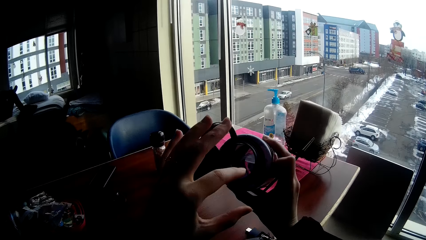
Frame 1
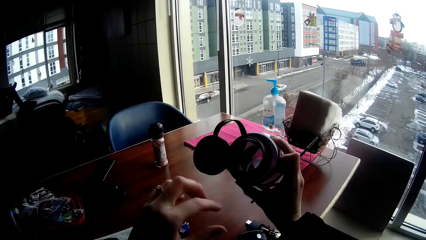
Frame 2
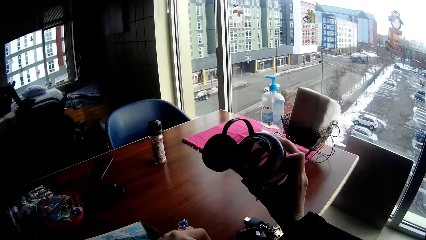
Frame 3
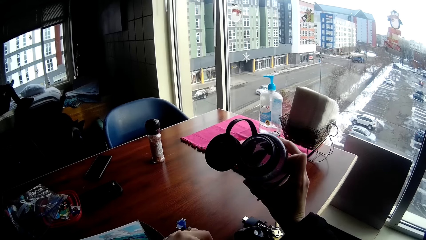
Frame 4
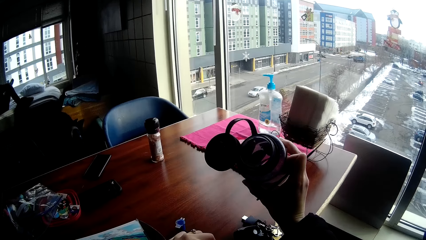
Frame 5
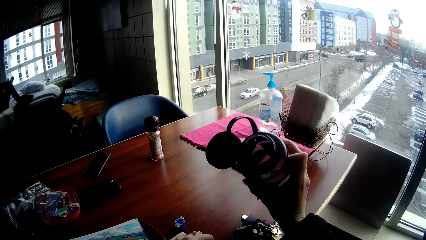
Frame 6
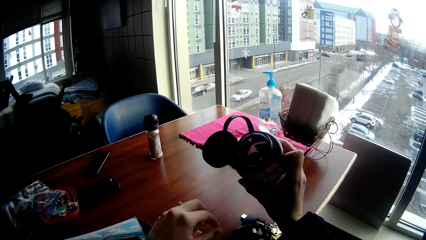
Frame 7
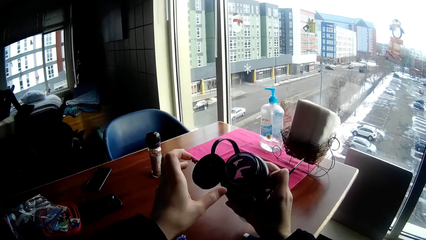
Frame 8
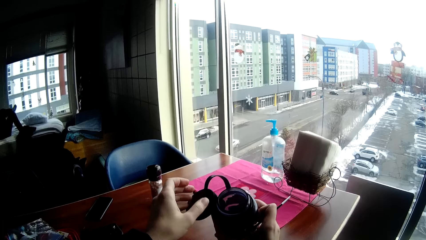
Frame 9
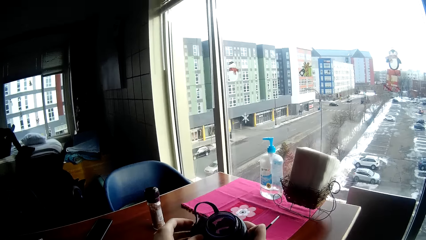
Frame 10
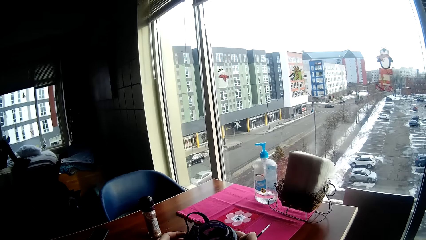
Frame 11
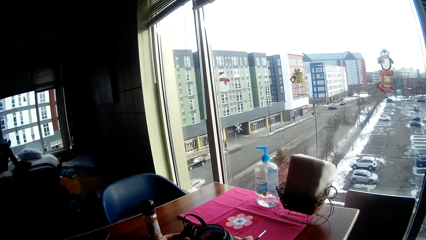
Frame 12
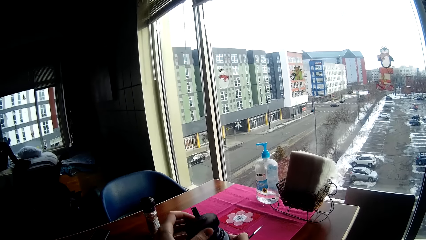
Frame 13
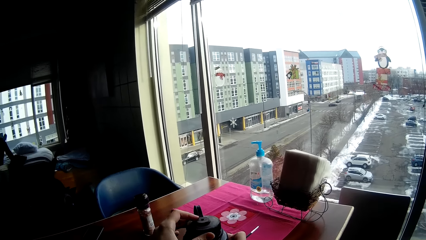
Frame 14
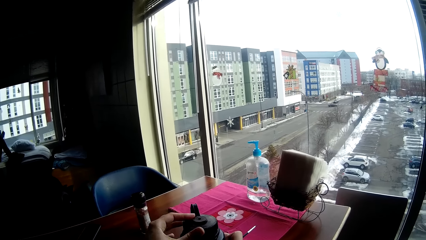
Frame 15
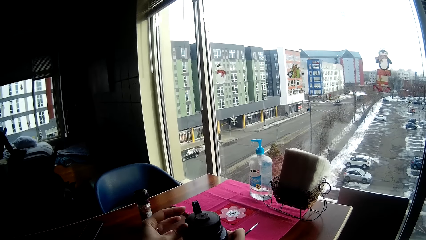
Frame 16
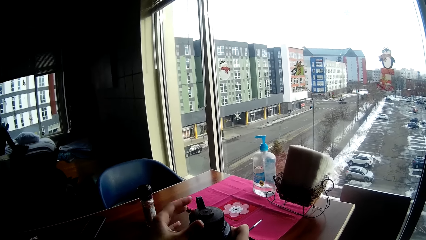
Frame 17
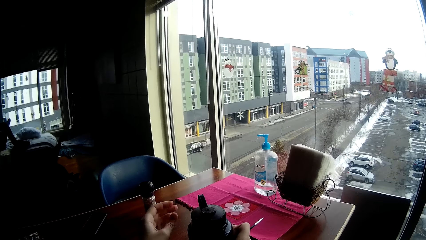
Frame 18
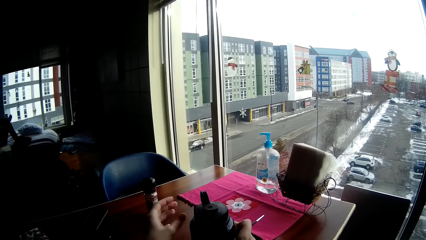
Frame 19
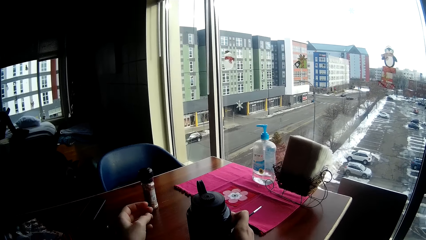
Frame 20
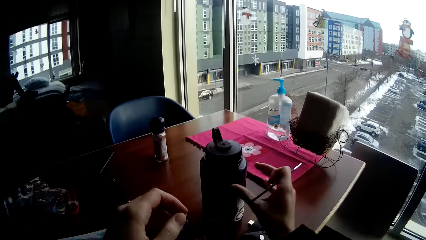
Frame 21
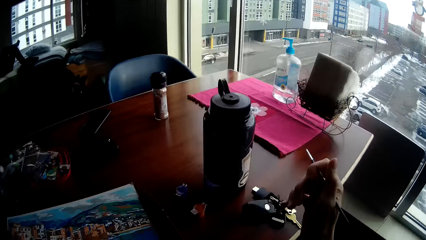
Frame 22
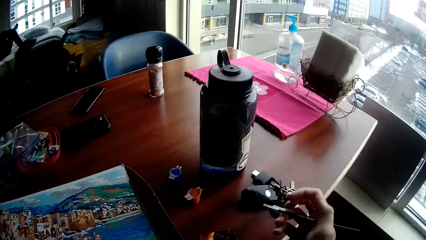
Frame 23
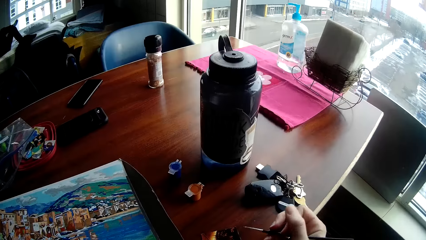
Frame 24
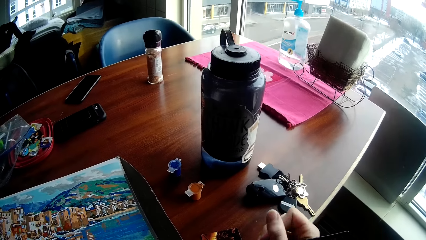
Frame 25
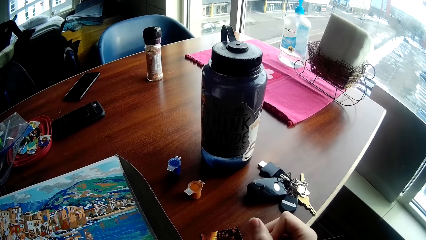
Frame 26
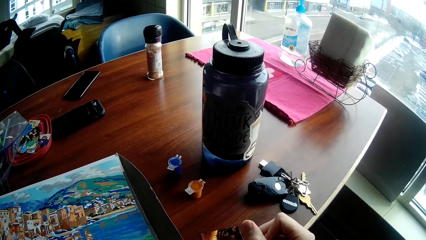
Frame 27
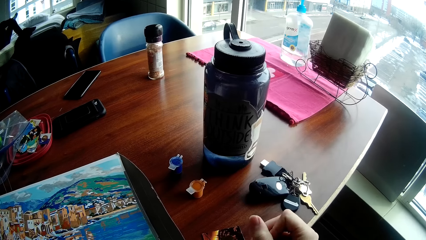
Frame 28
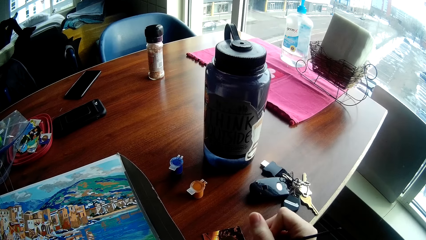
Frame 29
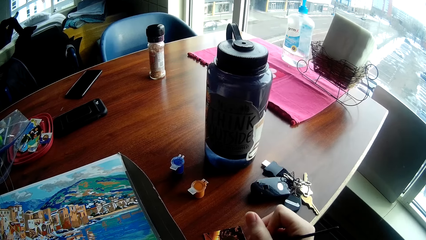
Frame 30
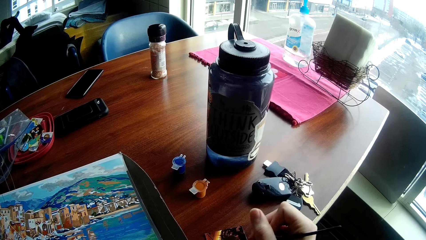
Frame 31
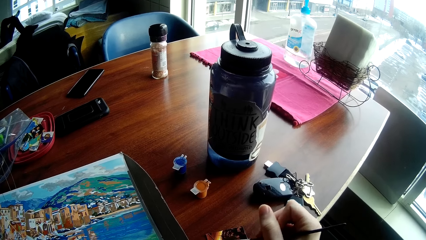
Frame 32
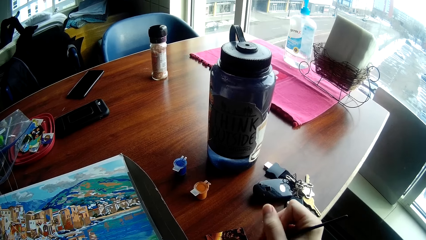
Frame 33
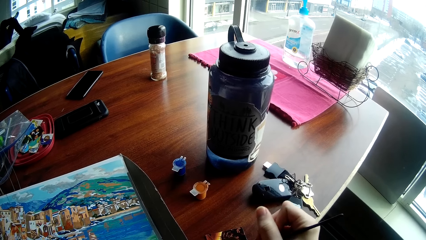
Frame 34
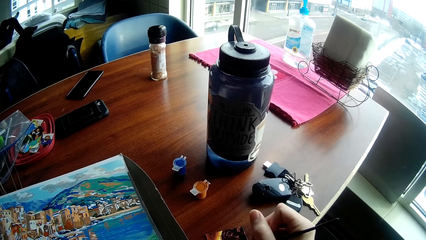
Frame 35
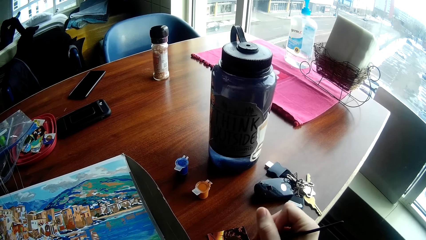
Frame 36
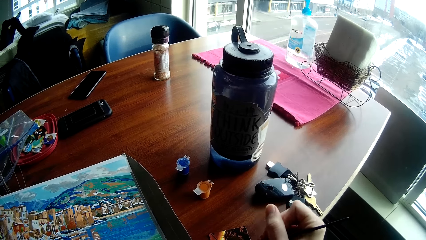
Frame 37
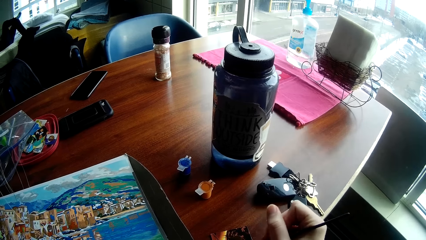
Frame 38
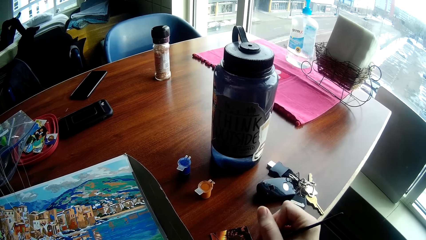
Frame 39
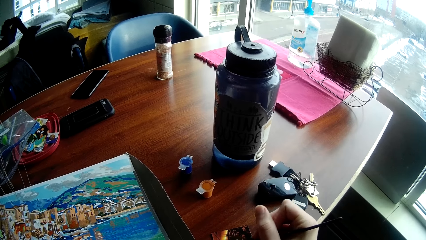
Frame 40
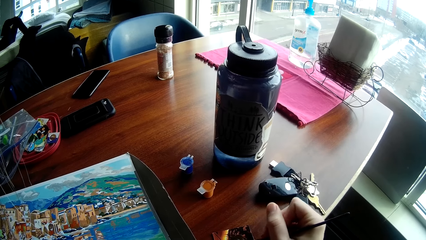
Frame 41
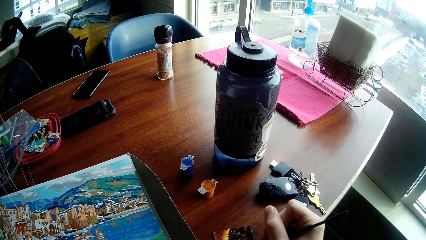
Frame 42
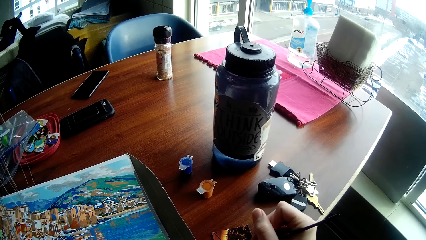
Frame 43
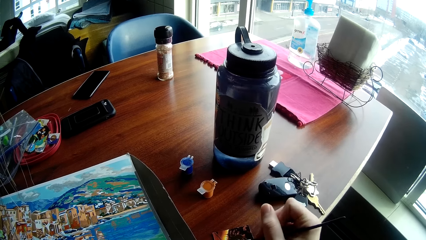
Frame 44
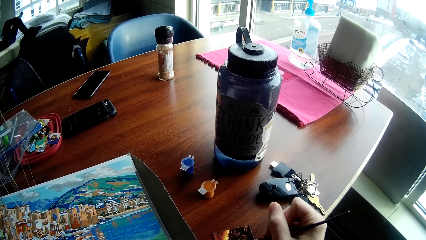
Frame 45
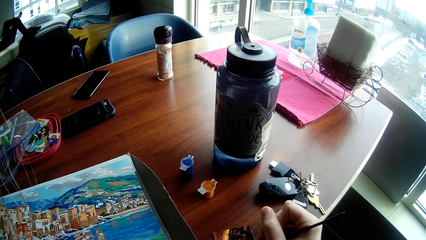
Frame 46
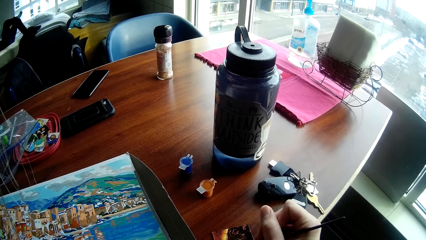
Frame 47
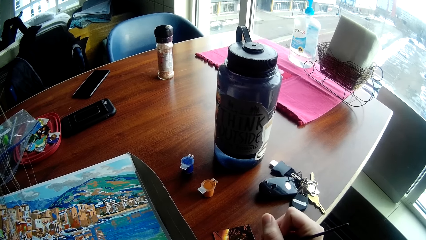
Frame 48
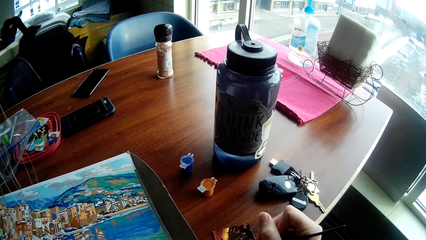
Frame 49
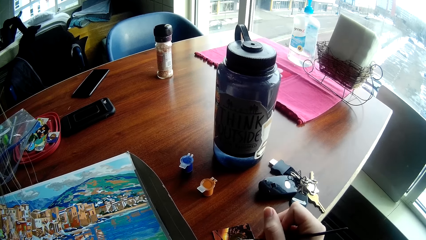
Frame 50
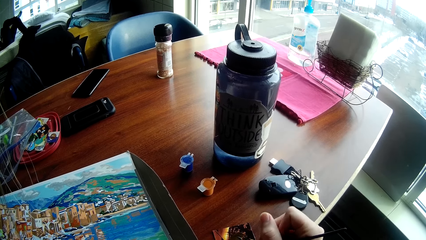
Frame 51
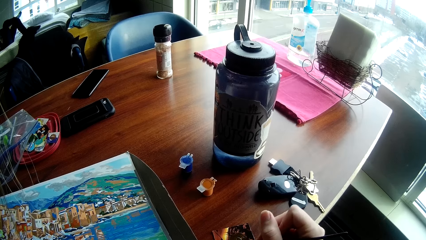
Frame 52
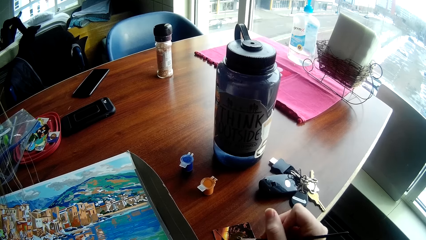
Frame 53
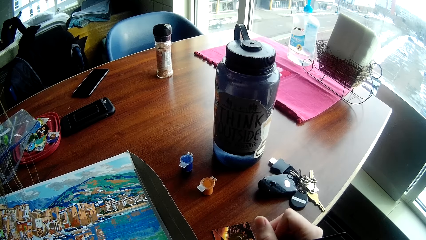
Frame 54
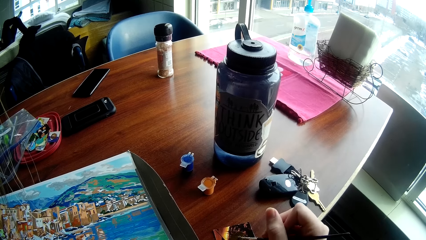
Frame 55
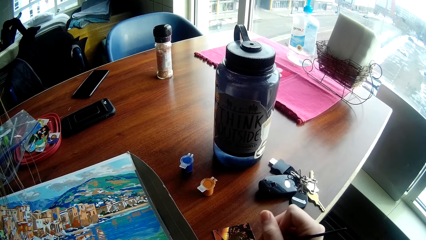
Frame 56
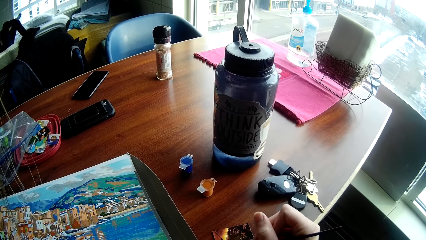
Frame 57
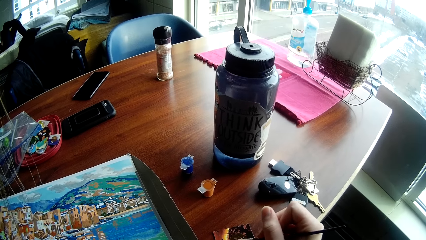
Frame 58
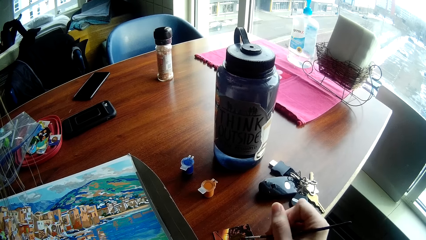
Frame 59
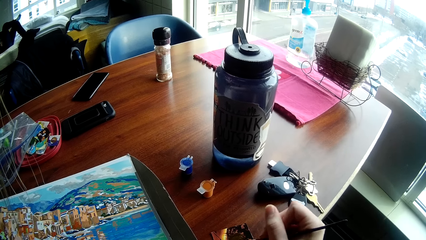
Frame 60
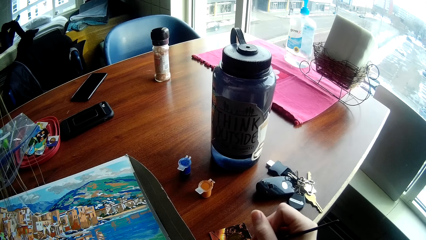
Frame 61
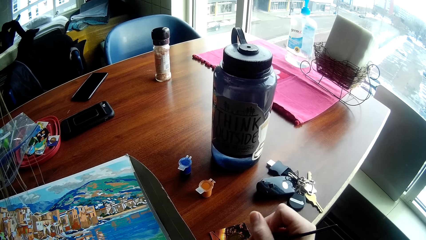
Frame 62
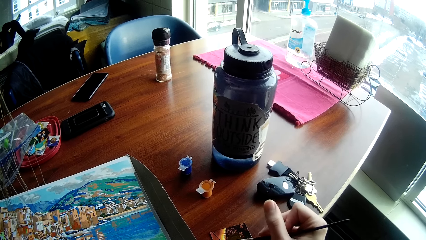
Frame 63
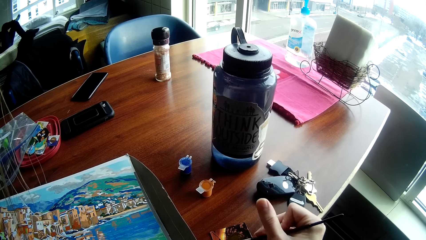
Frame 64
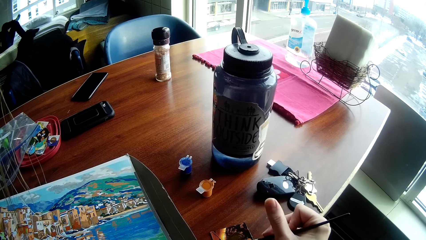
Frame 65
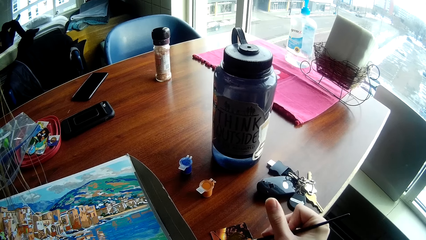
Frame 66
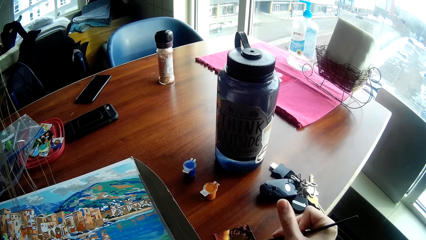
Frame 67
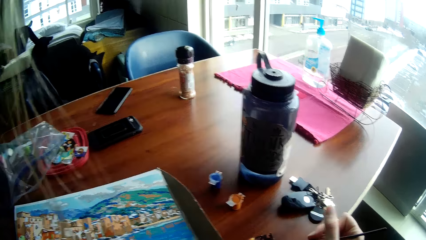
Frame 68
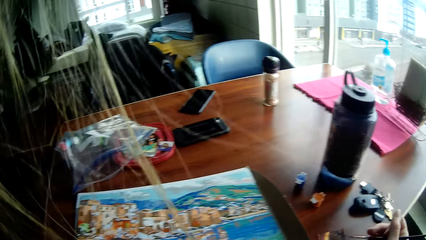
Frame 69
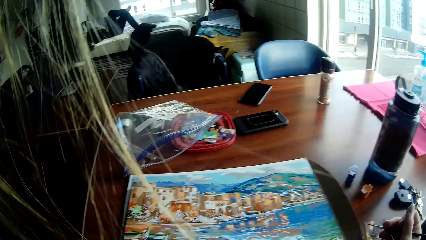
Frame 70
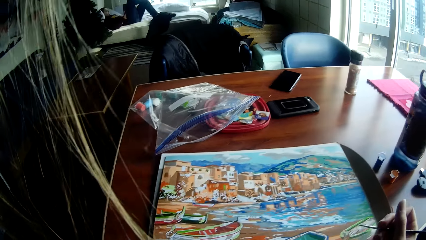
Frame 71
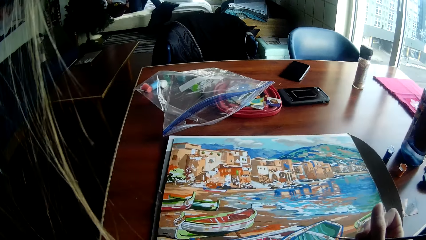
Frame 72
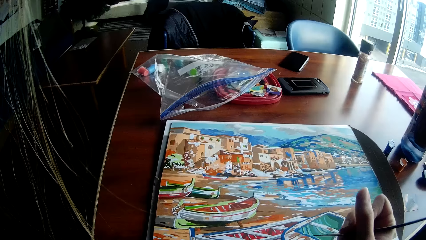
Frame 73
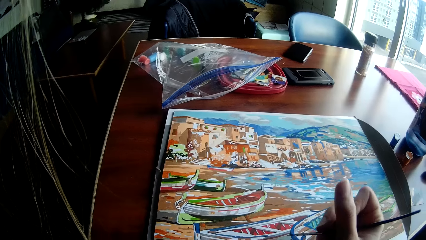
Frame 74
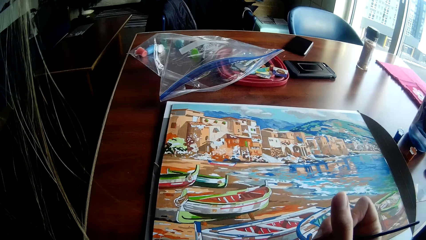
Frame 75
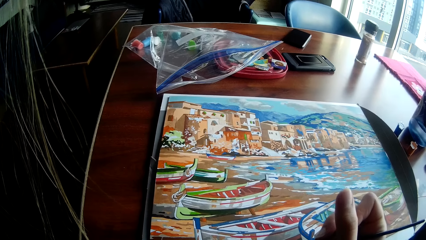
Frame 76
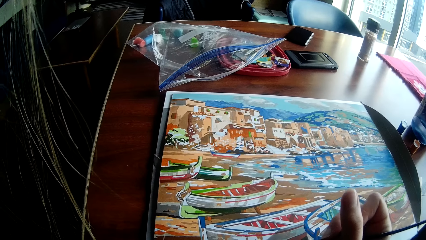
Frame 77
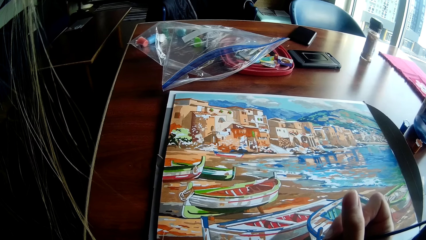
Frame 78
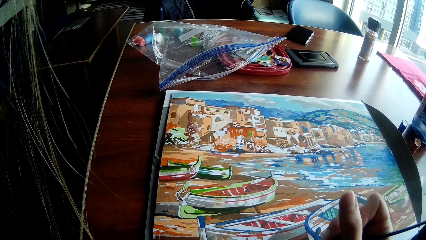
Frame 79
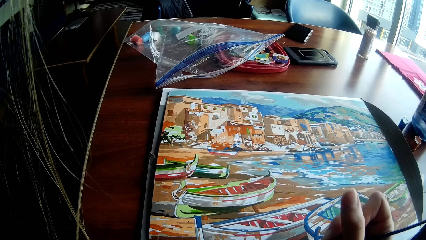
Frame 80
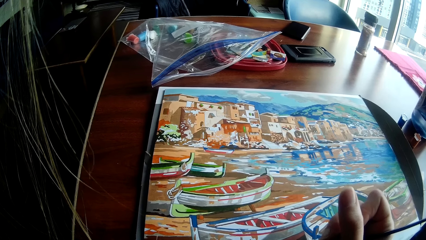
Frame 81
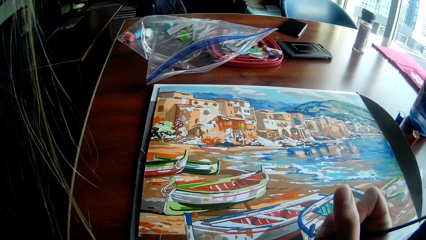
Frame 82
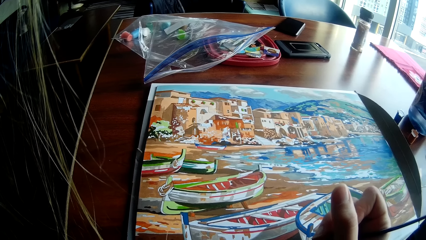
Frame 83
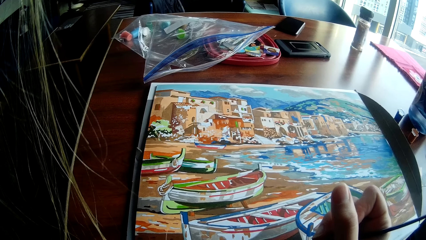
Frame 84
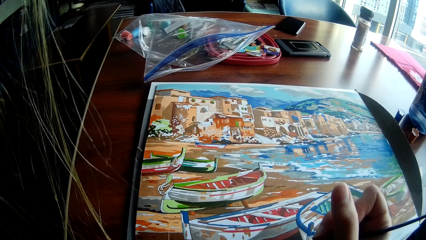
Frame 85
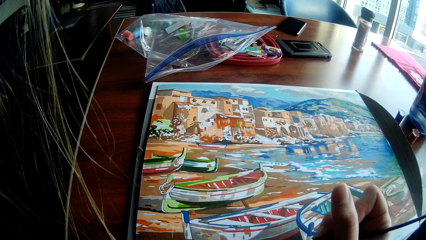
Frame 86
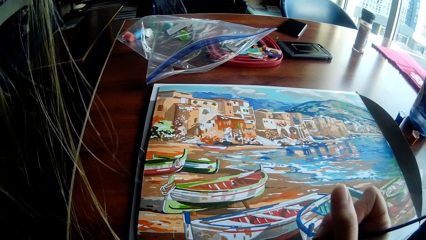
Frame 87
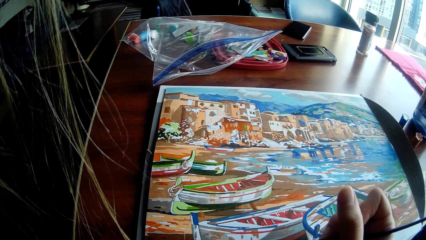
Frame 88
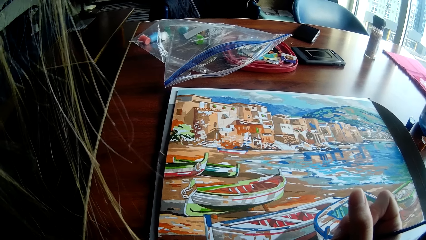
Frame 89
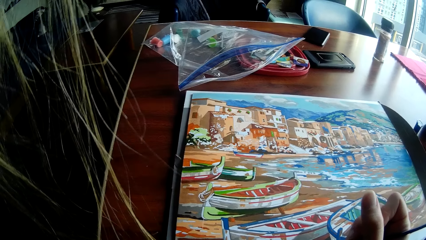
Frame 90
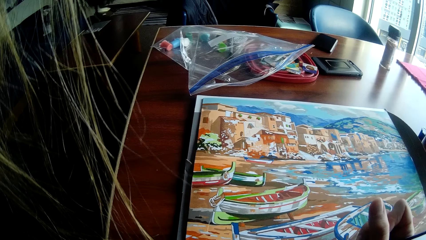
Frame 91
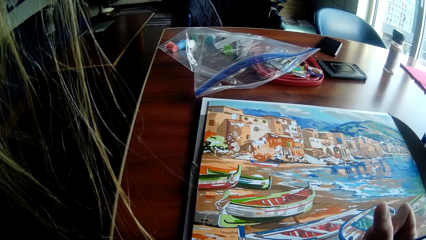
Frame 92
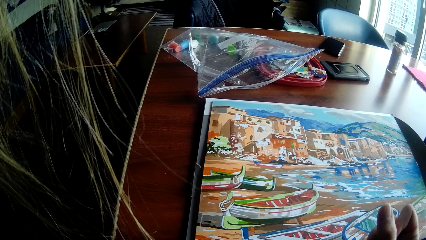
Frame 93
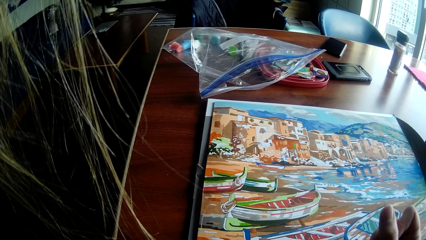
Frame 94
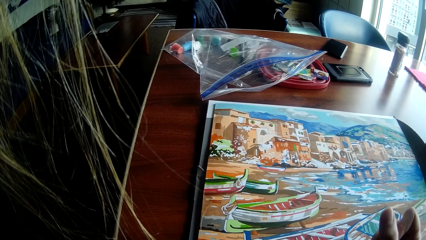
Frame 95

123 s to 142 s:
The camera wearer removes their finger inside the water bottle. They smear water on the sticker. They close the water flask lid with their left hand. They leave the water bottle aside. They paint a card or sticker on the table with the painting brush in their right hand. They move their right hand on the wall art. They paint the drawing on the table with the painting brush in their right hand.
